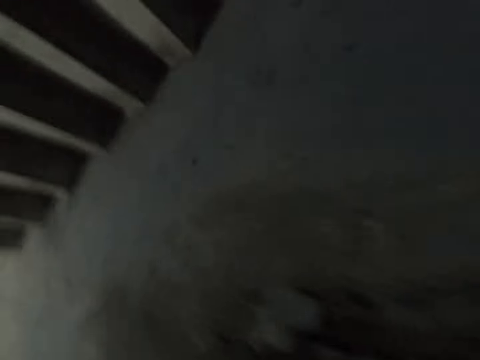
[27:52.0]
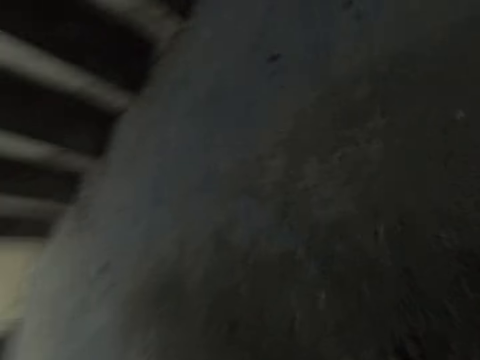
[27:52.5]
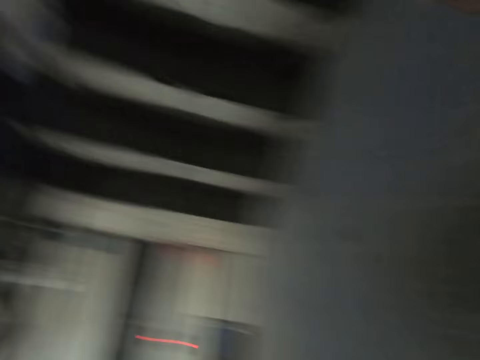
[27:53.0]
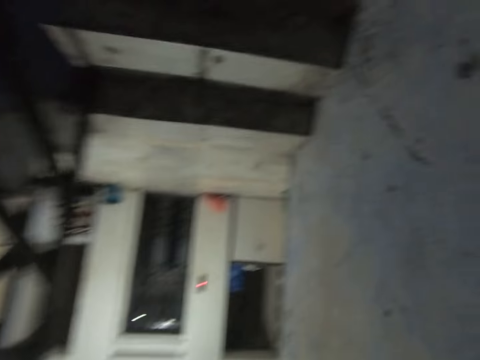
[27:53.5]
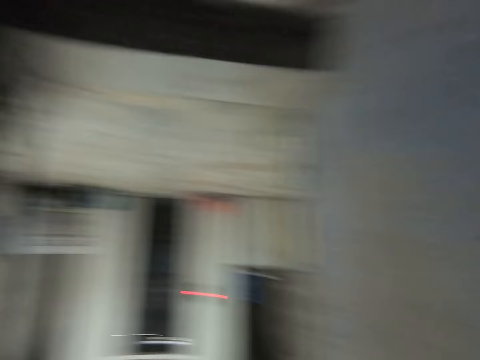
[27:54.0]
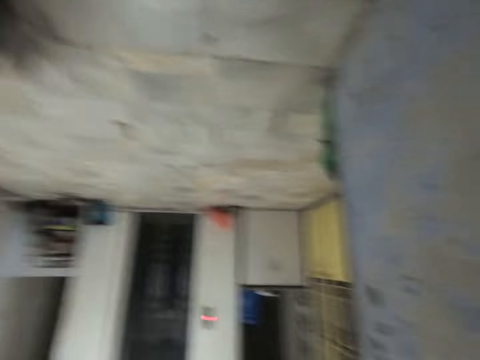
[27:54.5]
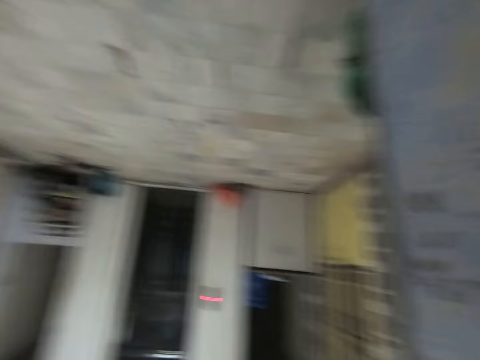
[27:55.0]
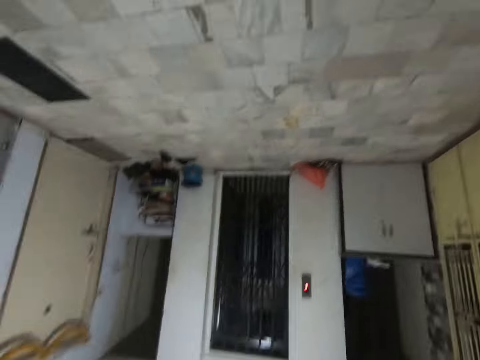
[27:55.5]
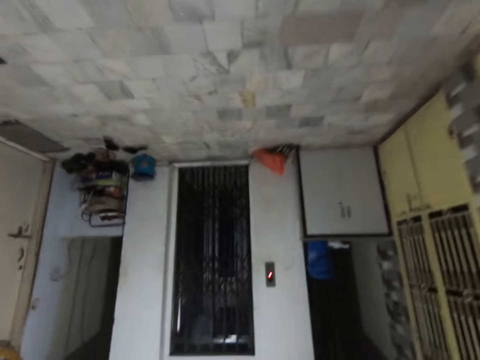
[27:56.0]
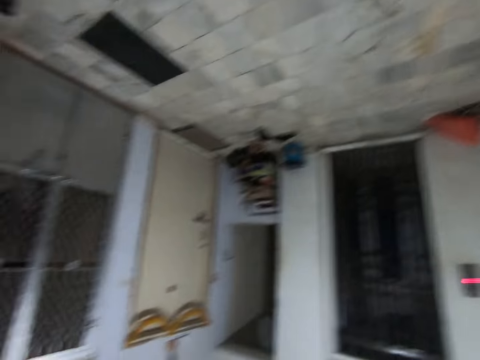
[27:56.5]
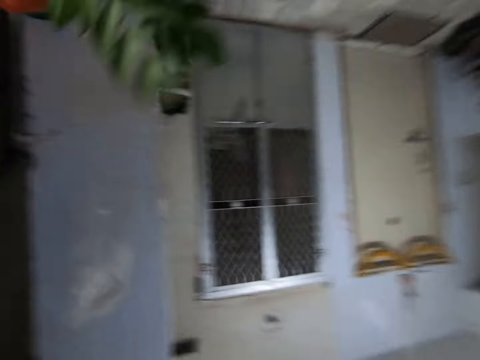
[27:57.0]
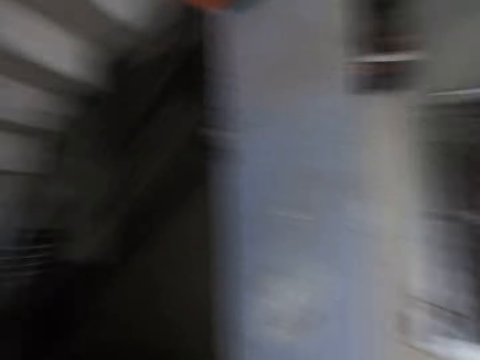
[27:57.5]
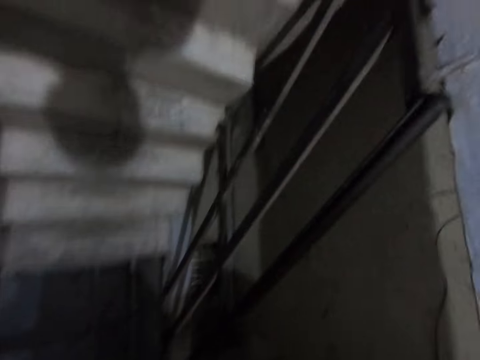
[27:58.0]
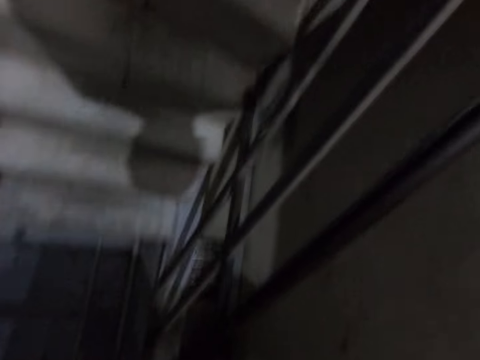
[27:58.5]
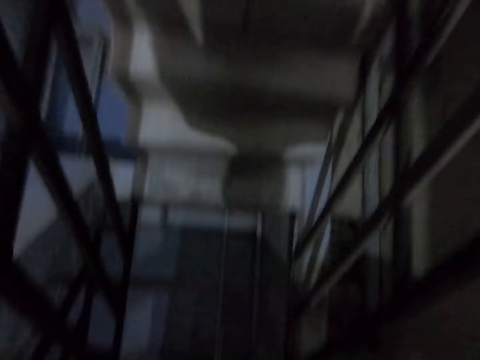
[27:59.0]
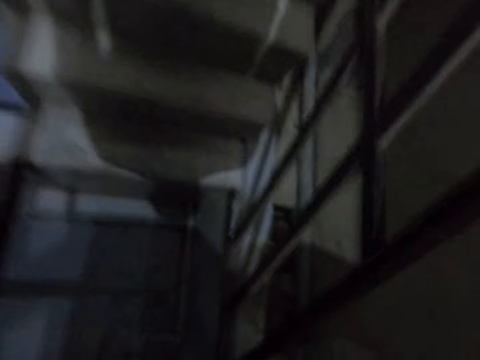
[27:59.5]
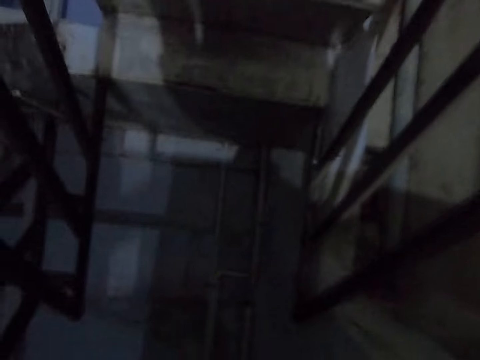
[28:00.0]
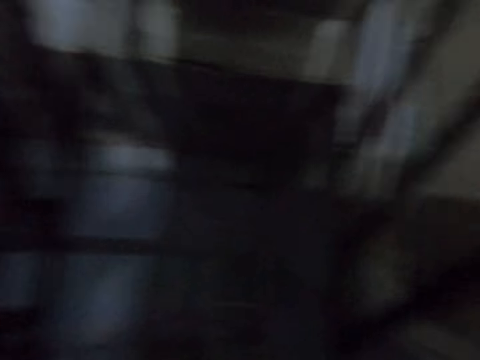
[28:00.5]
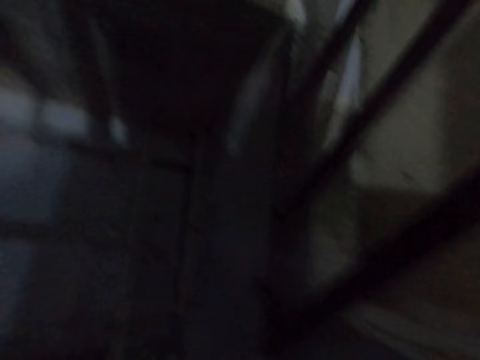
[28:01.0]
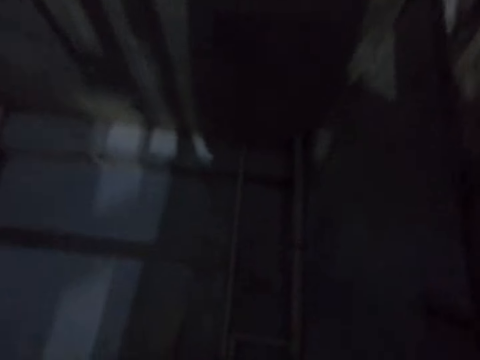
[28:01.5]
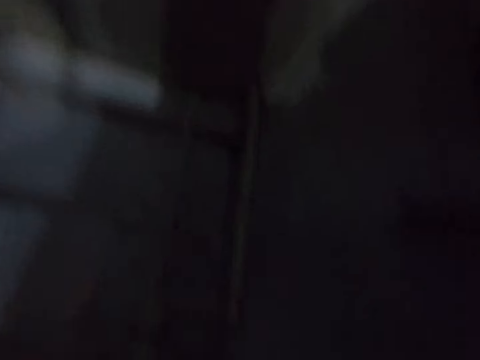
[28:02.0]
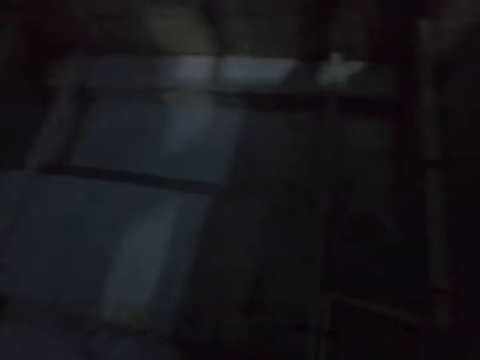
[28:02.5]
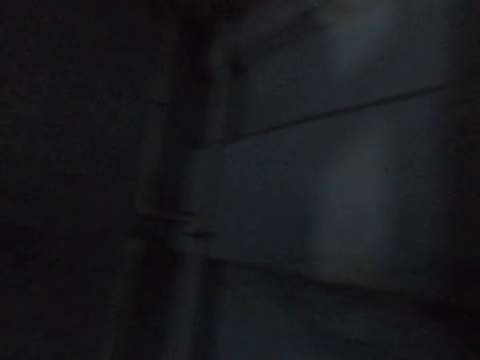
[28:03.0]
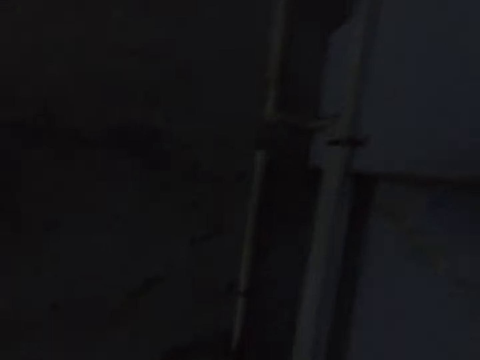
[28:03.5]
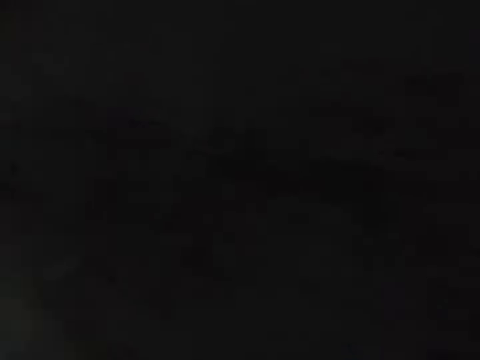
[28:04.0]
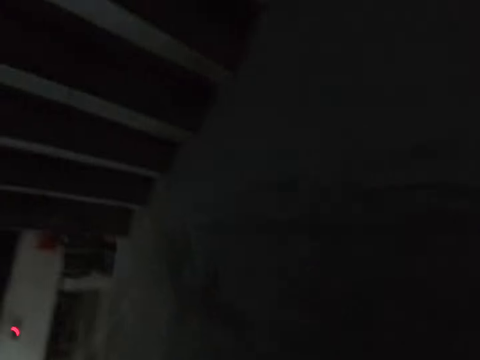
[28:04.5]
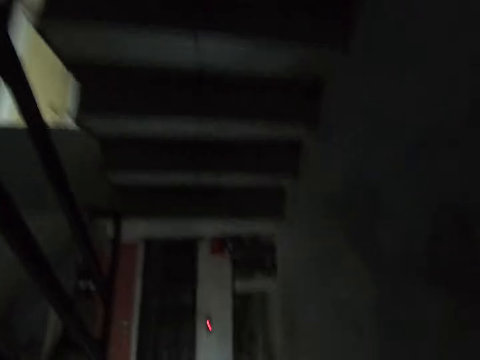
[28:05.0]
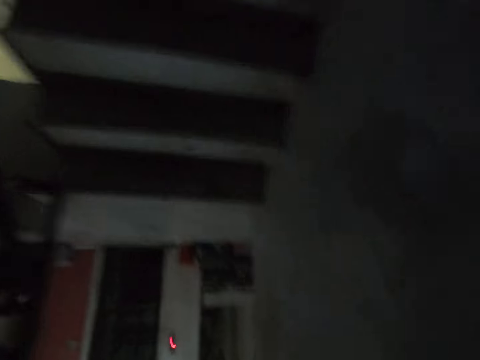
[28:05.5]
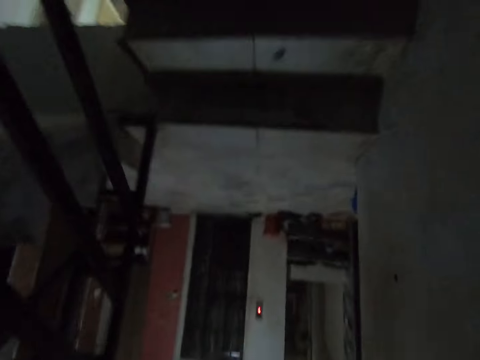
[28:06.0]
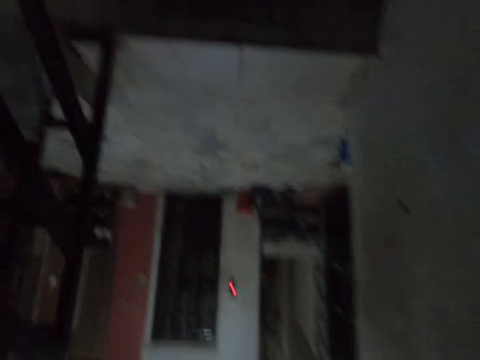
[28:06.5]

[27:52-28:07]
The camera wearer climbs a flight of stairs.

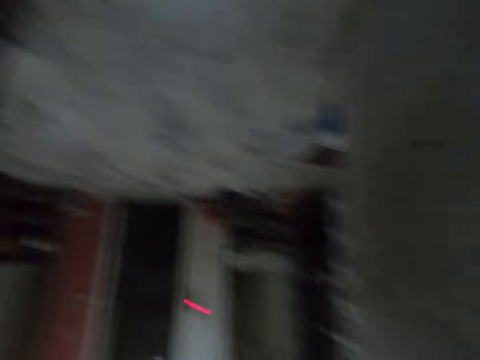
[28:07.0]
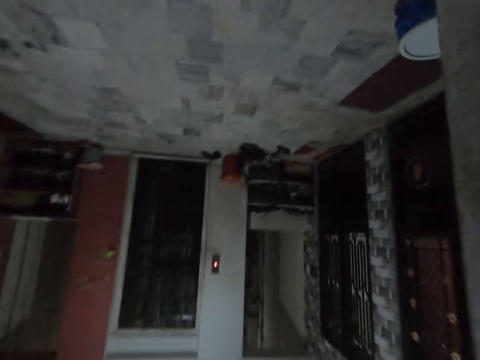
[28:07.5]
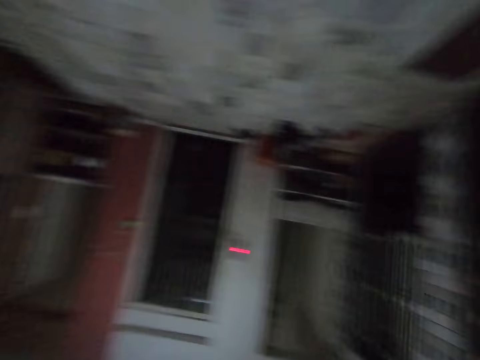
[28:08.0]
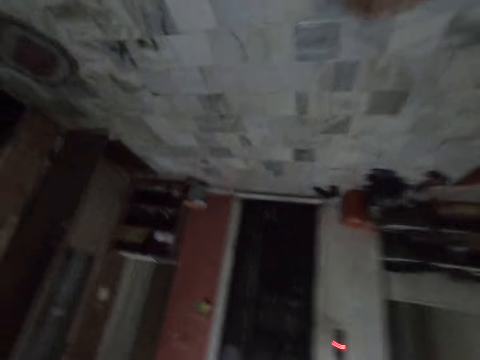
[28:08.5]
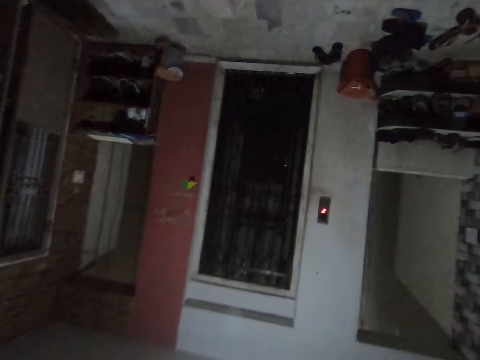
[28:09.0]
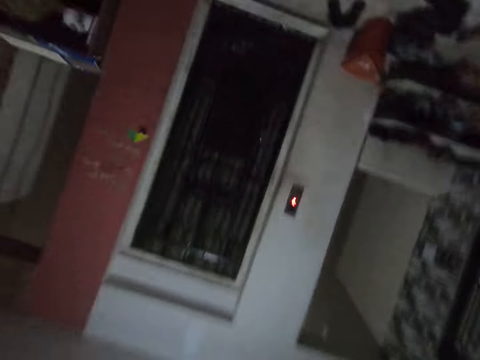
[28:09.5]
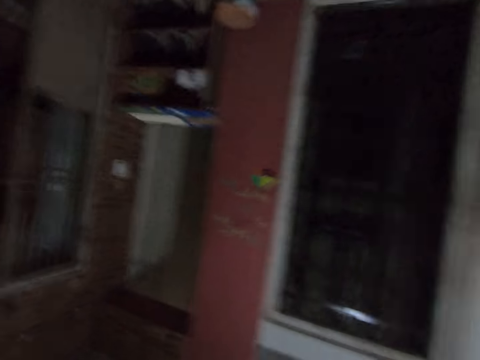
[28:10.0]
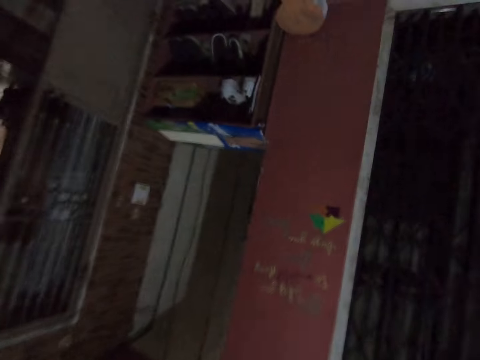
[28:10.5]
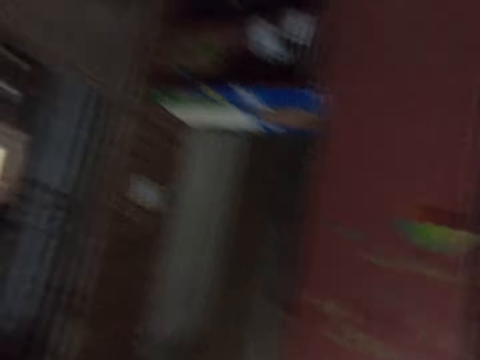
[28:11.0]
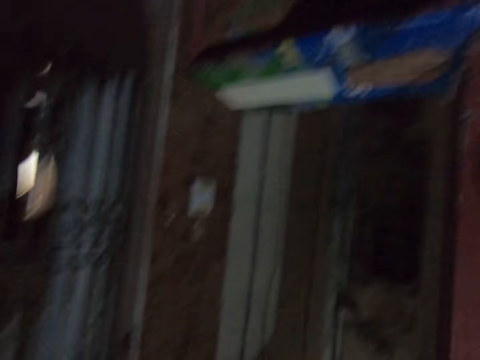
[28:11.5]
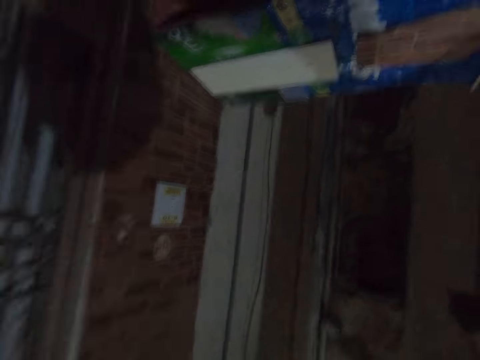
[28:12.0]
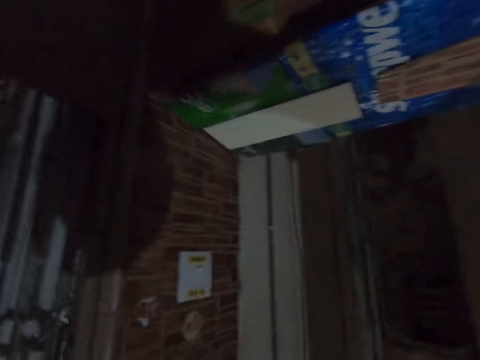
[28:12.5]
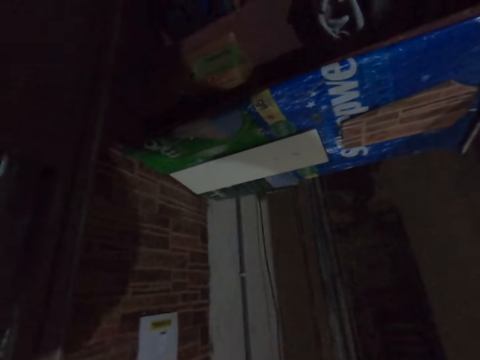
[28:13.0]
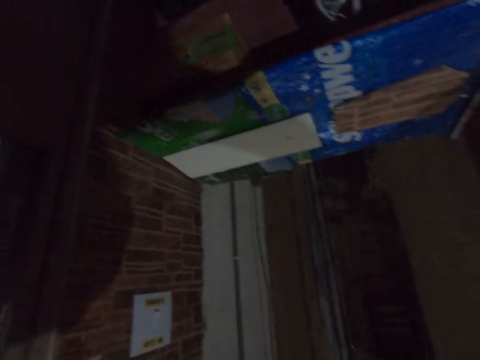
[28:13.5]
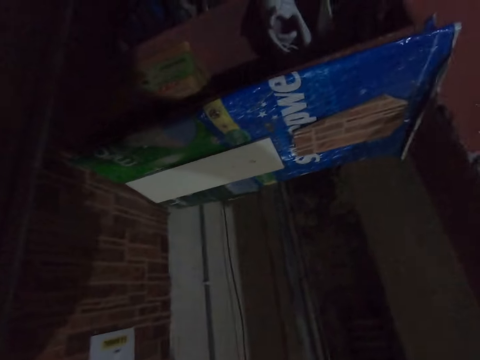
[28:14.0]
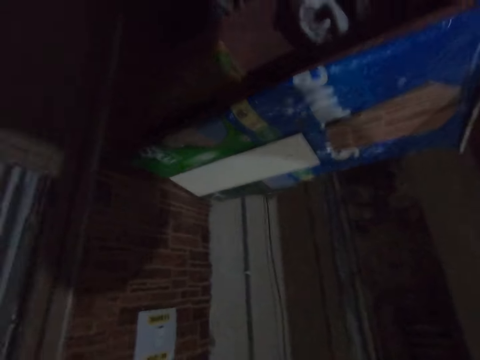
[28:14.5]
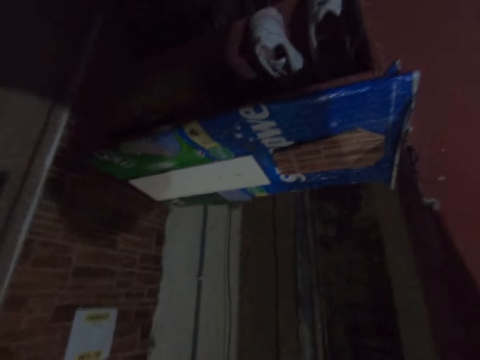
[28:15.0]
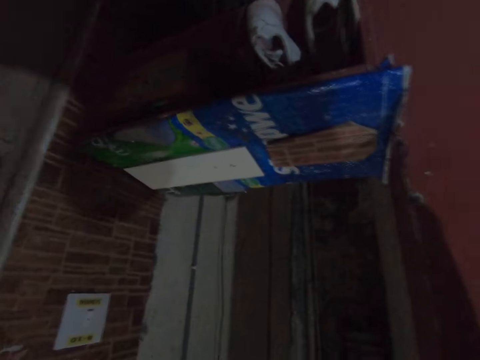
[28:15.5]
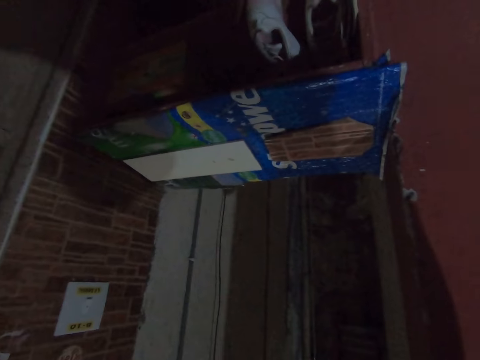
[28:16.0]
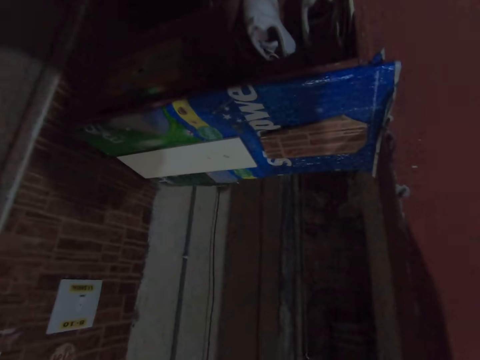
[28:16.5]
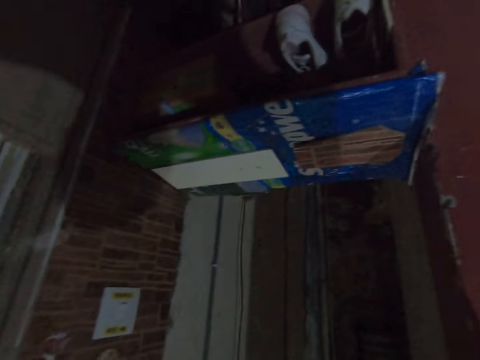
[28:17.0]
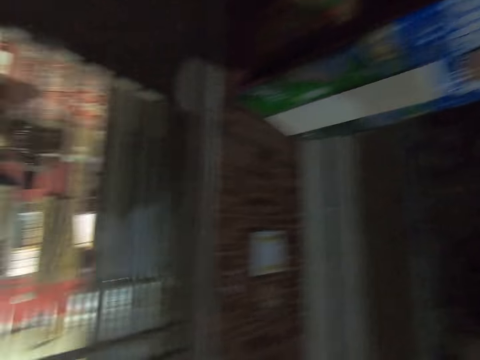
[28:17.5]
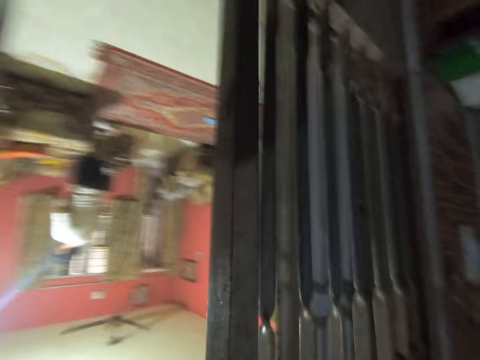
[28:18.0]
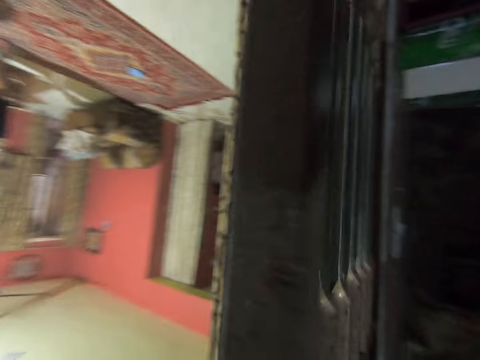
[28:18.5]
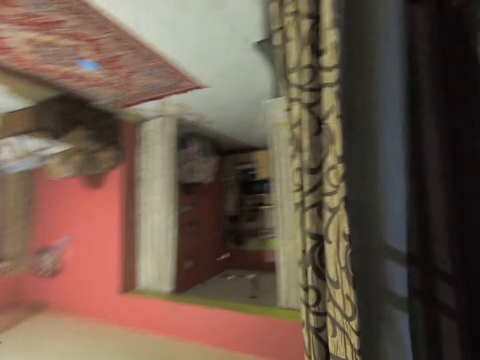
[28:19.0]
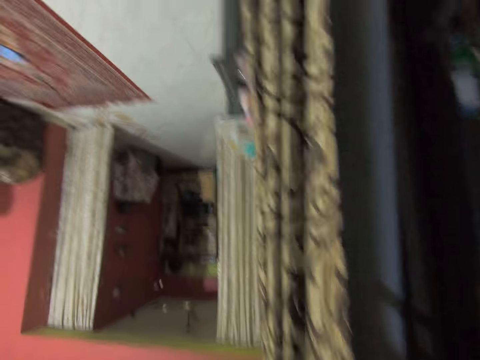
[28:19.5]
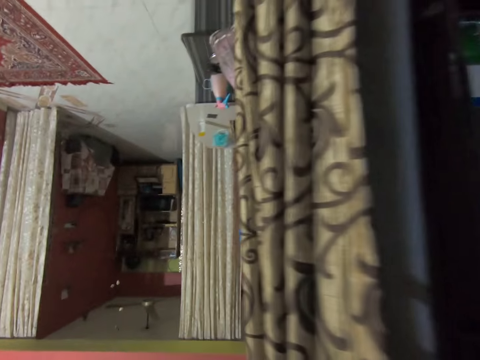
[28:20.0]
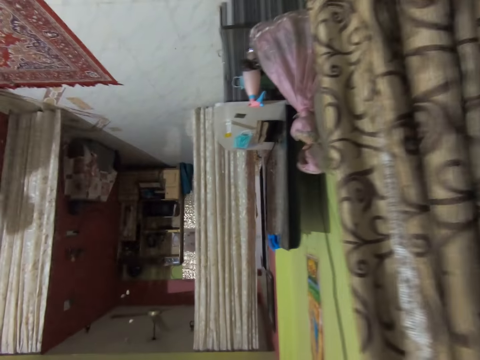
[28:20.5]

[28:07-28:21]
The camera wearer opens a gate. They enter a room.
